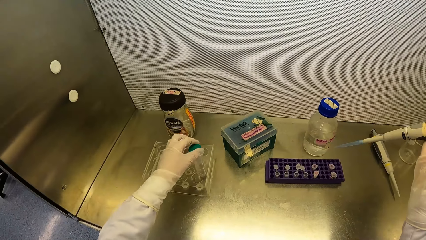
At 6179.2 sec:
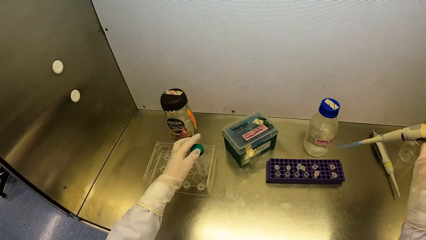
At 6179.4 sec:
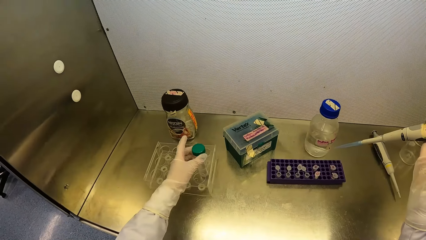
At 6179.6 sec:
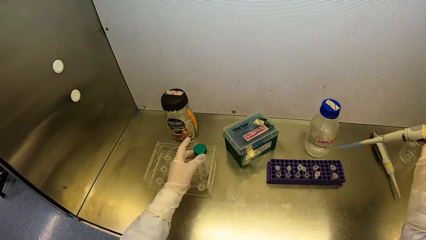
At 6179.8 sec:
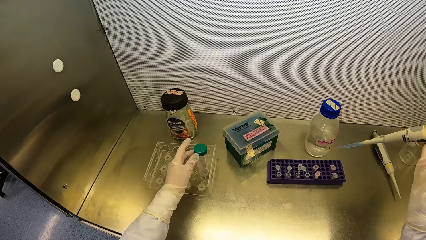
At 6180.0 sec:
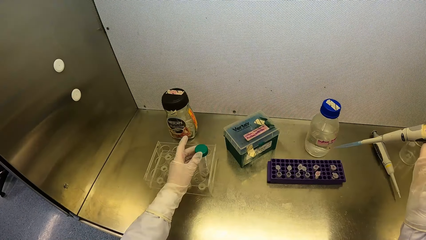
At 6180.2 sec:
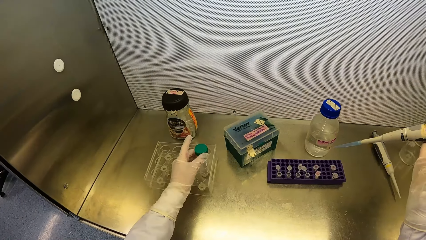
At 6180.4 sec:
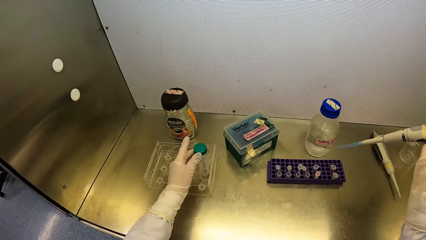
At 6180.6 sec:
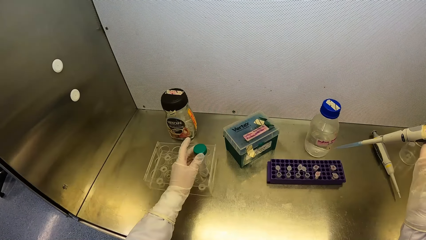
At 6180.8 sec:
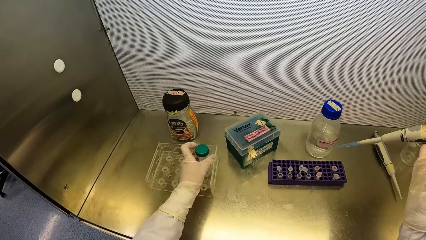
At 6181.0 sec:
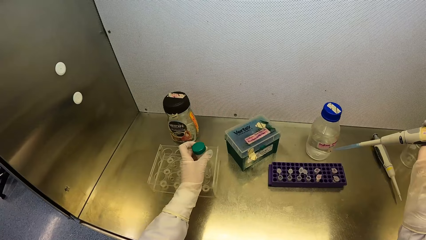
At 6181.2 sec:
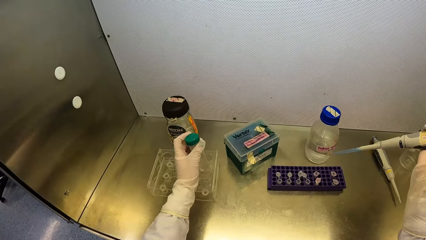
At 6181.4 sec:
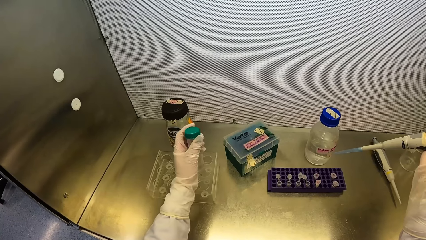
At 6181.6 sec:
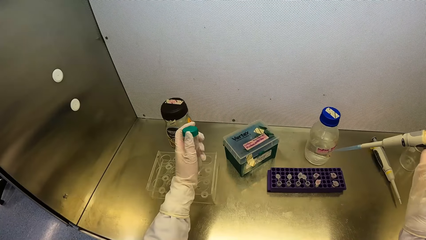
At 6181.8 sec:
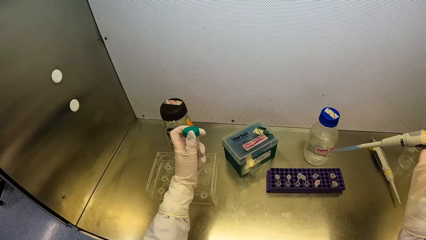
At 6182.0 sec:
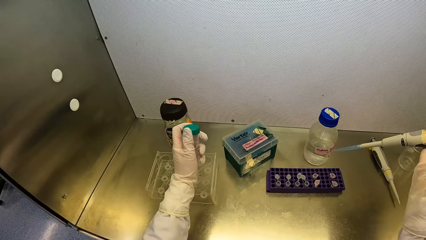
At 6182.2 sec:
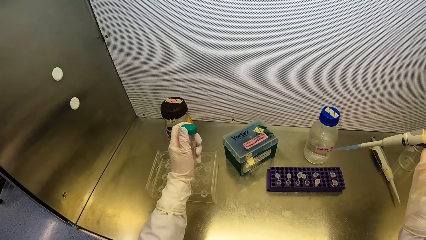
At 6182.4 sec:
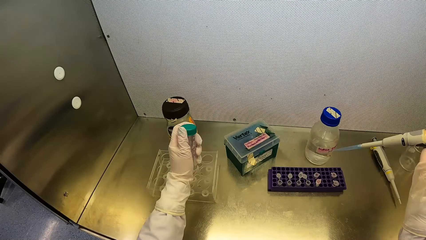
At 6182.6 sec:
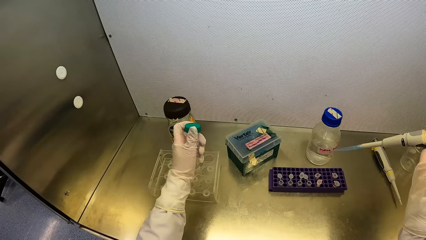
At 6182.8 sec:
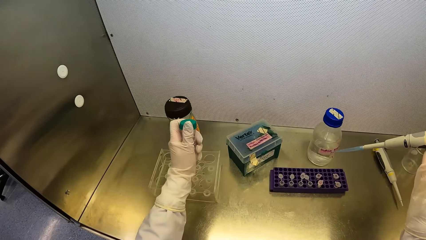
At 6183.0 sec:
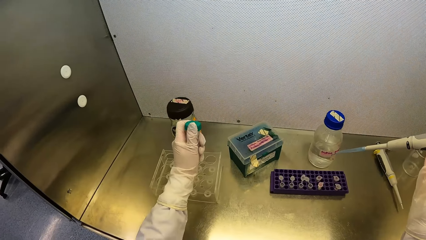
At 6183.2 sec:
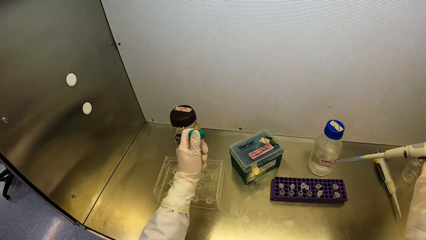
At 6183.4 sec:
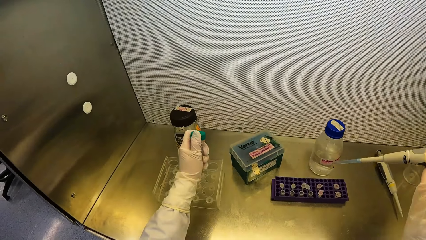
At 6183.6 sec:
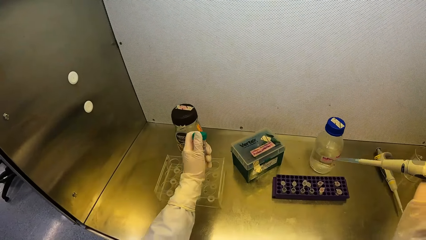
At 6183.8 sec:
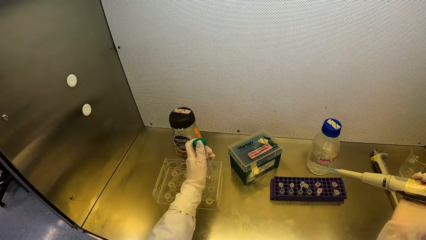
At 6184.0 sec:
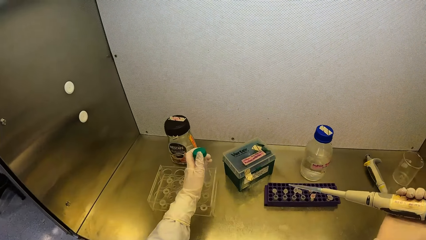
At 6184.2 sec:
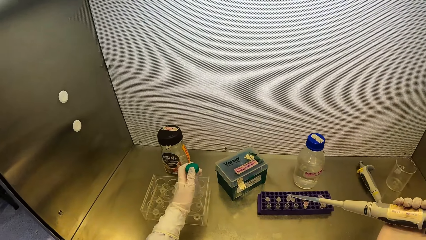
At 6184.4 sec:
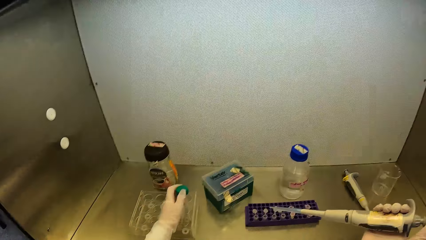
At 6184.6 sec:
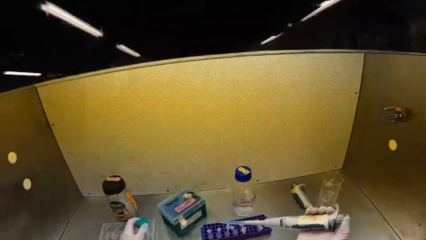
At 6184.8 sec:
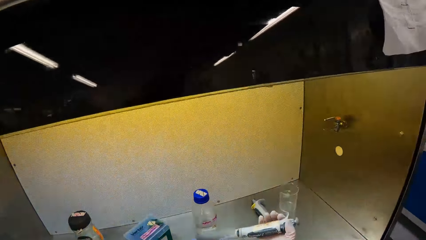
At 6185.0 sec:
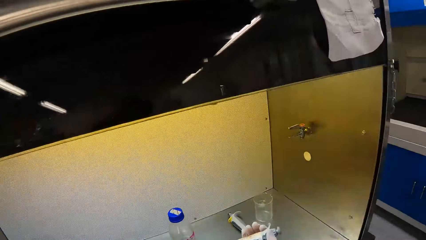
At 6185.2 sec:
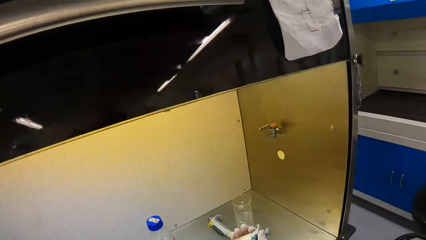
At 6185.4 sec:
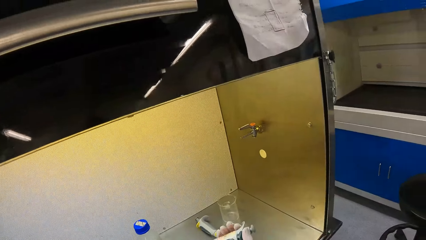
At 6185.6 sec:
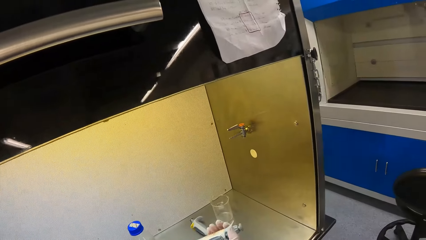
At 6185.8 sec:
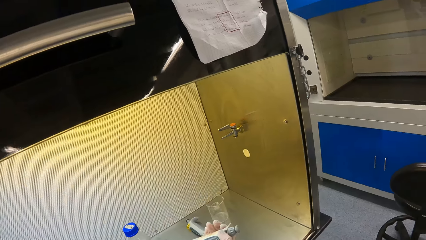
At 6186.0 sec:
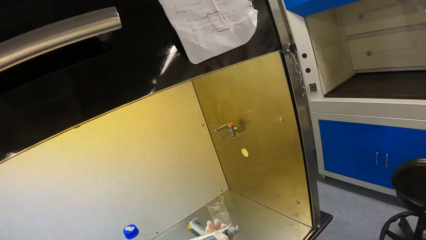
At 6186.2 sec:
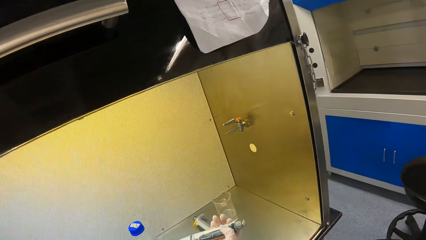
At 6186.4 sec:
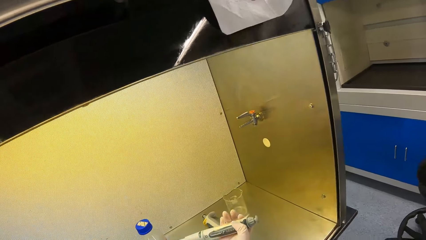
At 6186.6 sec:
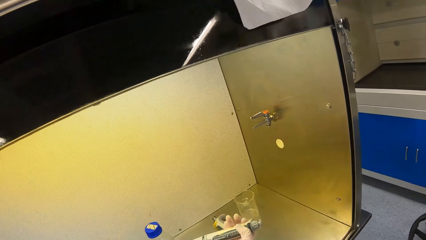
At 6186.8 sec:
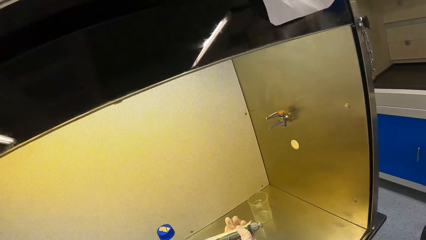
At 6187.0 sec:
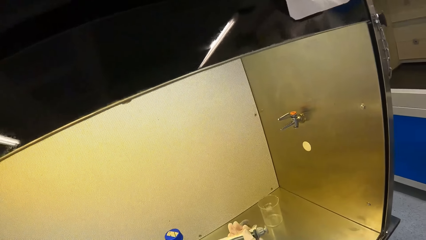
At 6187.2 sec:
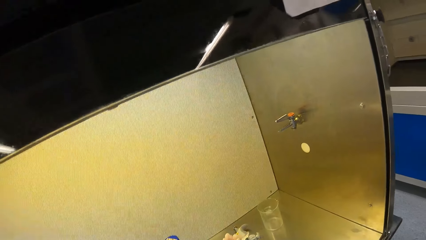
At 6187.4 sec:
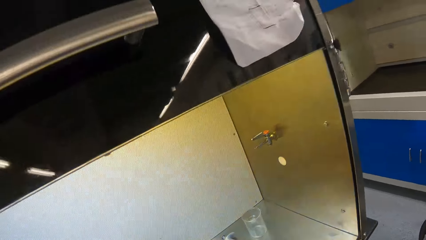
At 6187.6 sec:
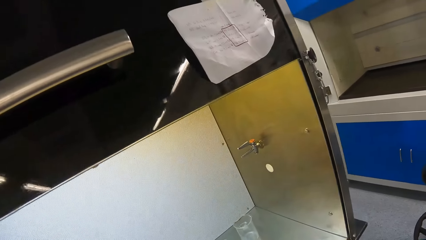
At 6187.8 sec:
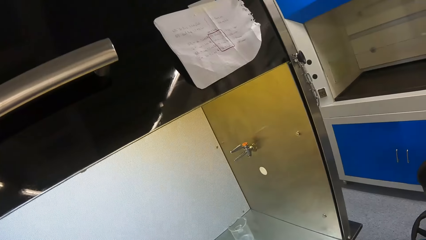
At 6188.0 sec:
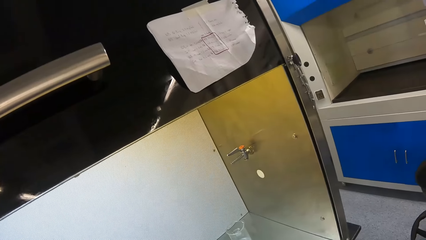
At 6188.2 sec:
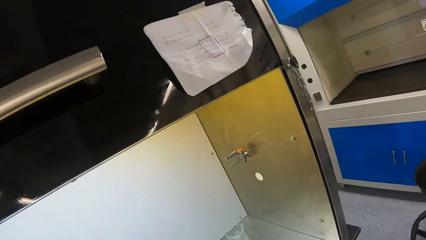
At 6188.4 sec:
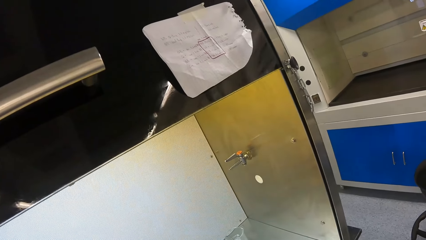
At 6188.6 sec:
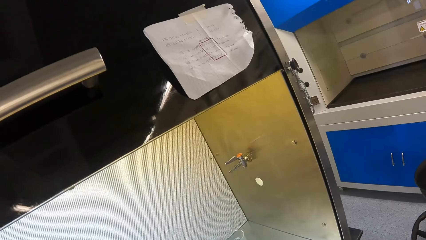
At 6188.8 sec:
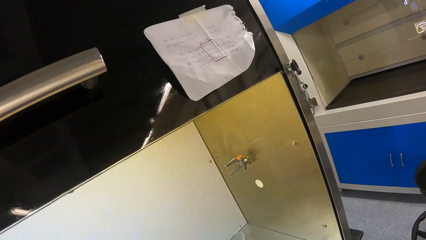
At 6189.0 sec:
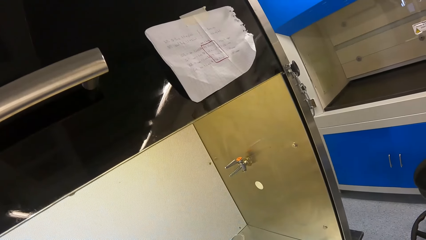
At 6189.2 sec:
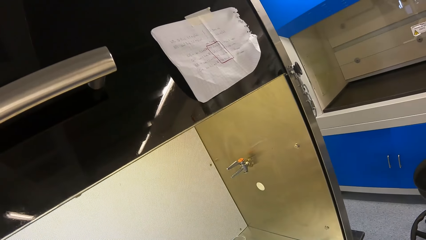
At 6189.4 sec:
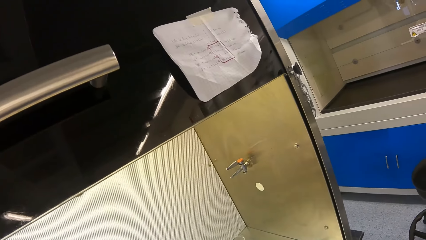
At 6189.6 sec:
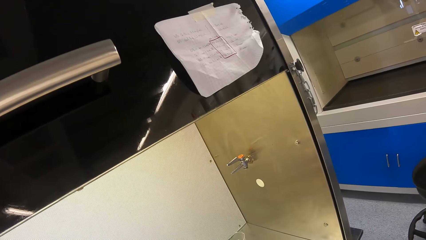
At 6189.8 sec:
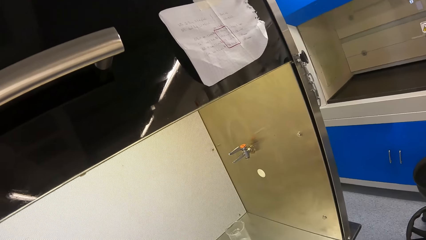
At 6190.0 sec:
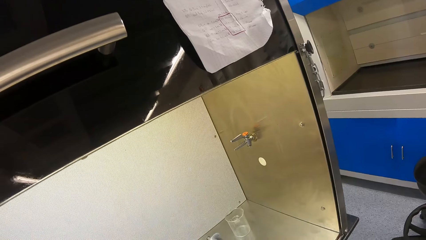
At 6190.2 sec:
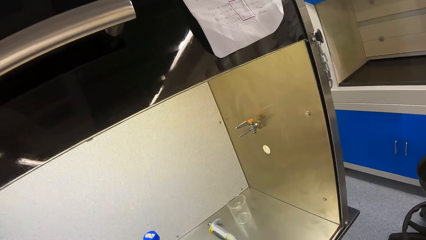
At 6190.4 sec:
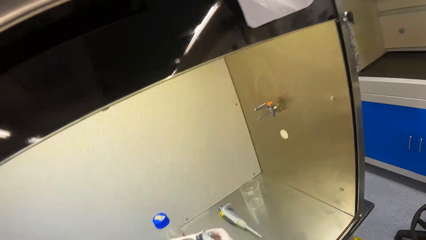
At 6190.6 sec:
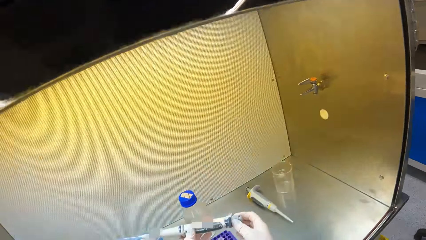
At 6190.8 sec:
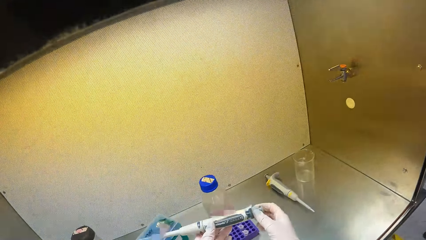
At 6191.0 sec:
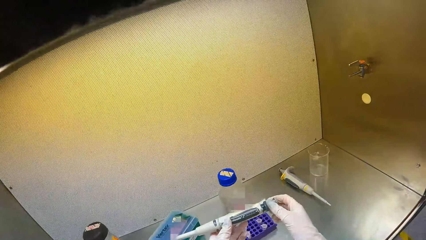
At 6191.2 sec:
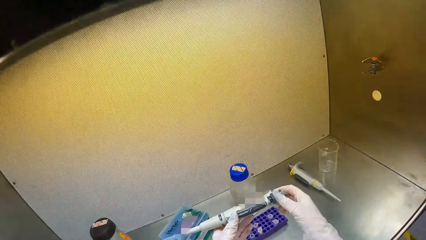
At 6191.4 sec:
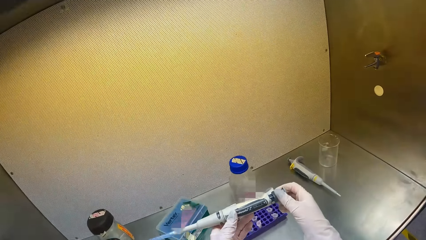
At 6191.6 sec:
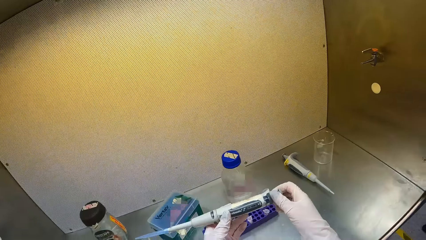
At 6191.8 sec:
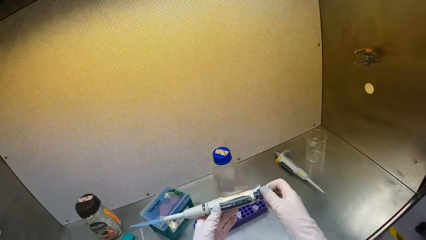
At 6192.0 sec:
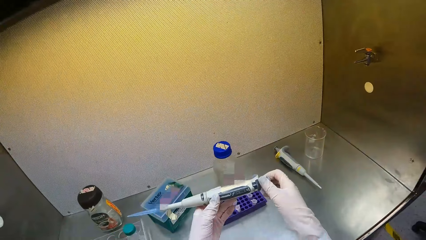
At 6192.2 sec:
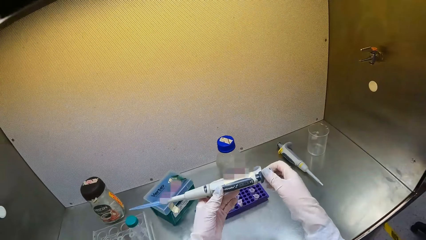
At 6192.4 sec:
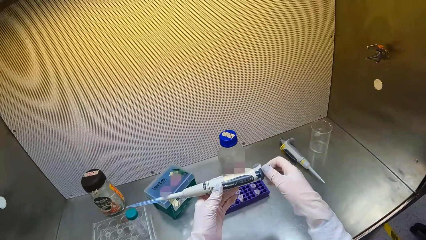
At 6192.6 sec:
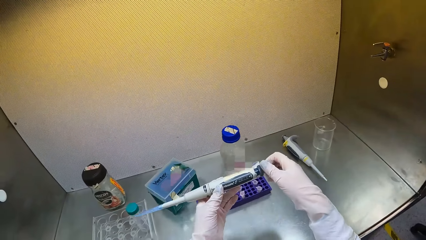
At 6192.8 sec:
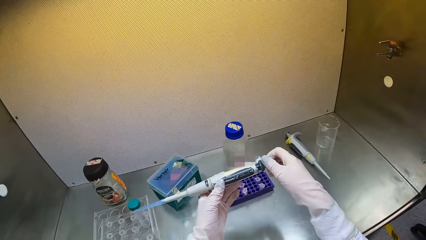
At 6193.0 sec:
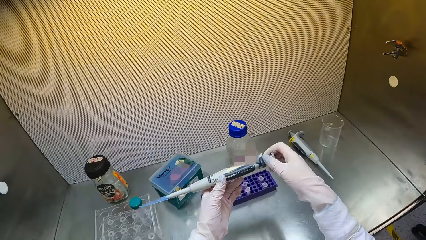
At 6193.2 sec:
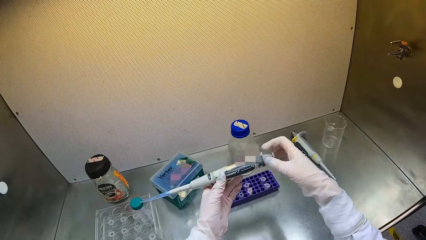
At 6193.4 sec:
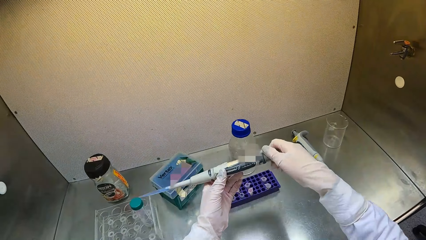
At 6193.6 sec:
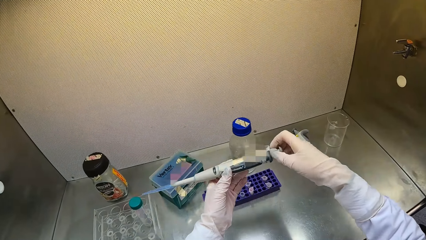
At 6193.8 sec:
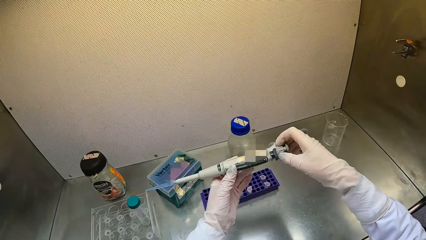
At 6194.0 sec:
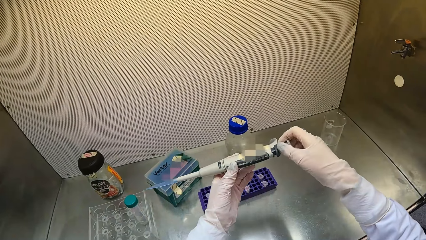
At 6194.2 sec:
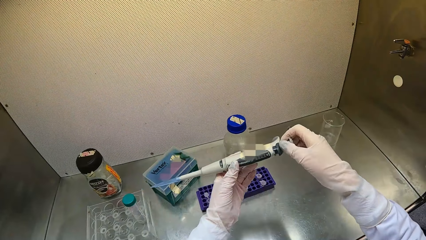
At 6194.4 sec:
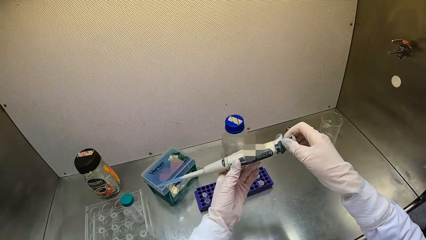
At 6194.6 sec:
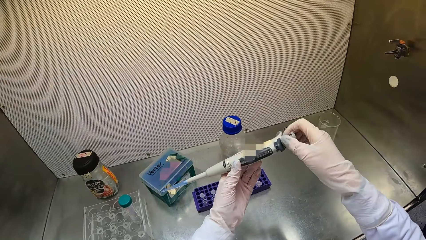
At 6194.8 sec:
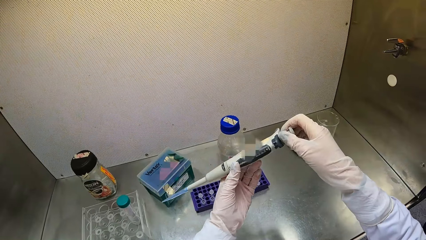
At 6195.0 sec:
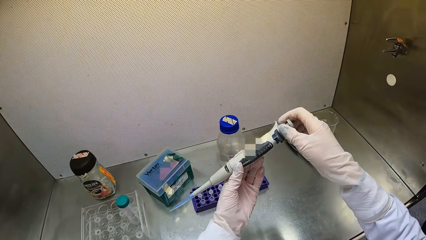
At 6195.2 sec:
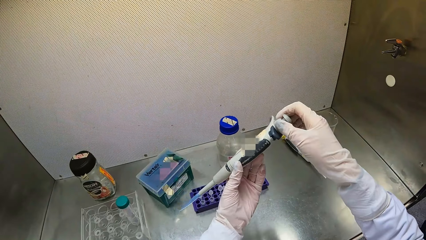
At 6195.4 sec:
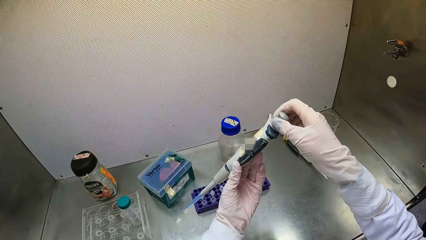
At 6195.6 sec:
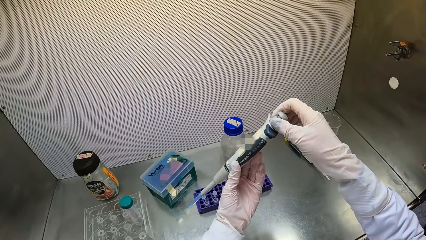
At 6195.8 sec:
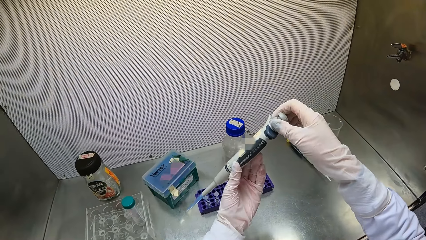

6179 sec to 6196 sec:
The camera wearer tightens the cover of the jumbo test tube on the jumbo test tube with his left hand. He picks up the jumbo test tube from the test tube rack with his left hand. He tightens the cover of the jumbo test tube on the jumbo test tube with his left hand. He puts the jumbo test tube in the test tube rack with his left hand. He looks around the laboratory. He holds the micropipette with both hands. He tightens the pipette. He turns the volume adjustment screw of the micropipette with his right hand.
